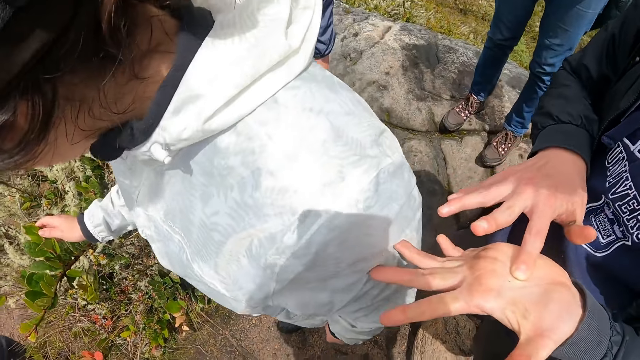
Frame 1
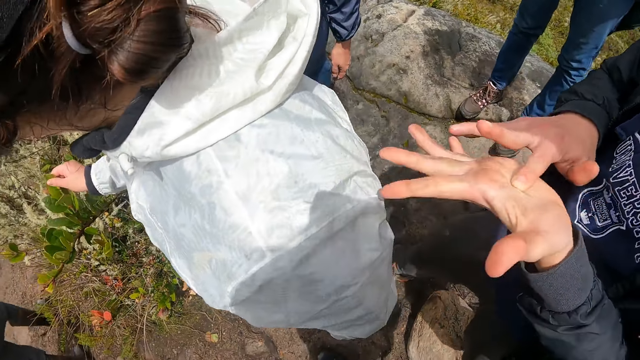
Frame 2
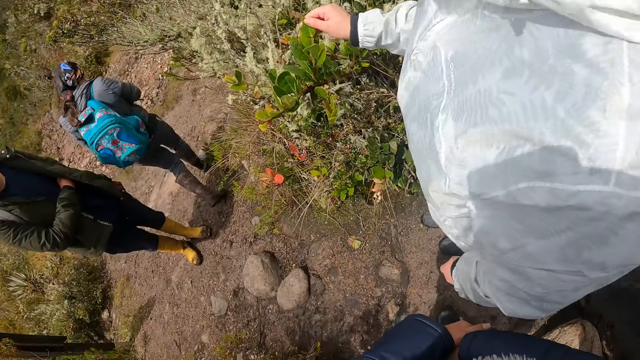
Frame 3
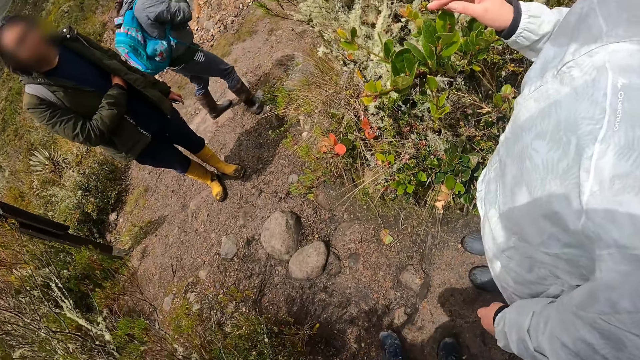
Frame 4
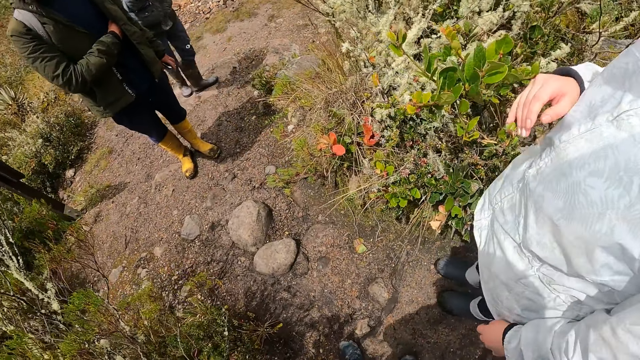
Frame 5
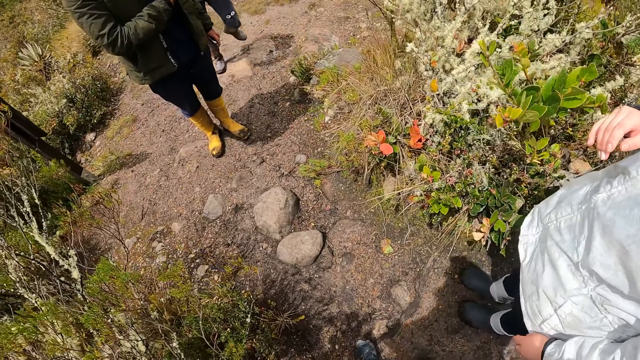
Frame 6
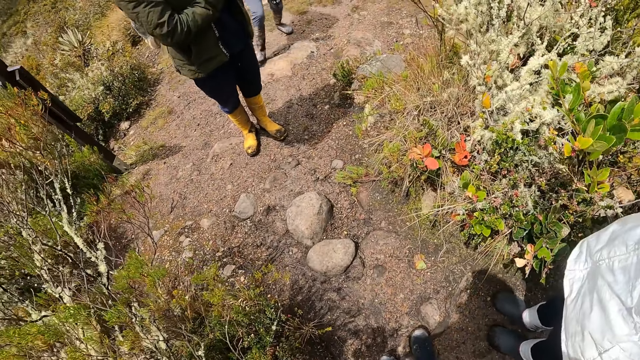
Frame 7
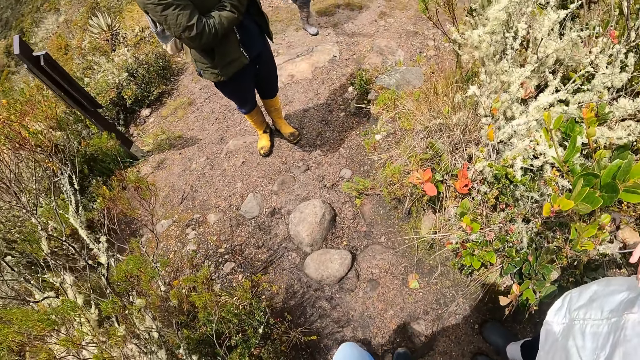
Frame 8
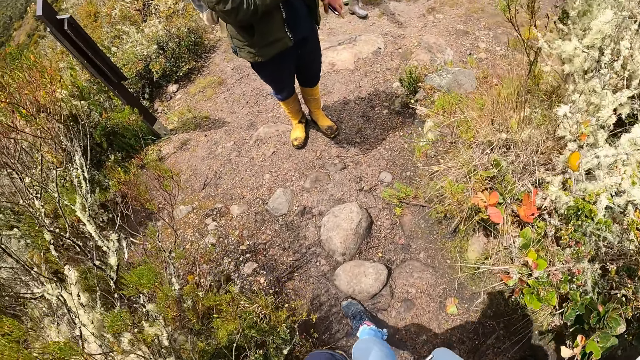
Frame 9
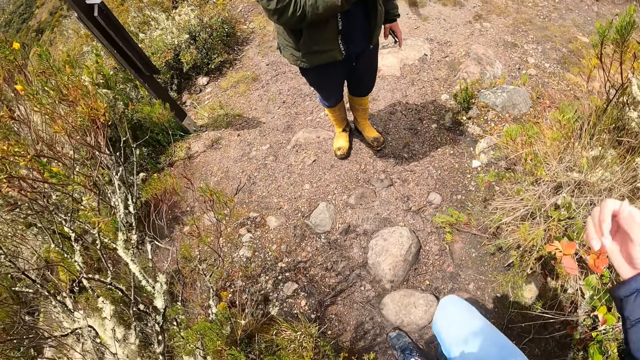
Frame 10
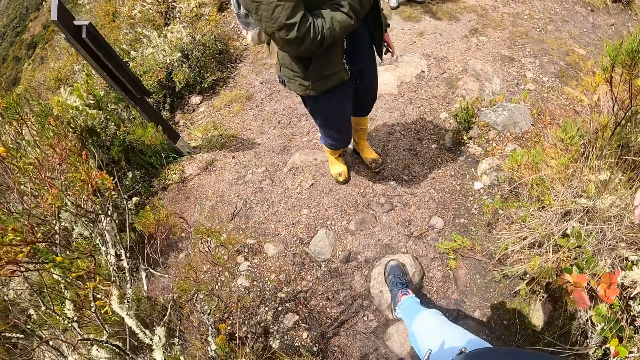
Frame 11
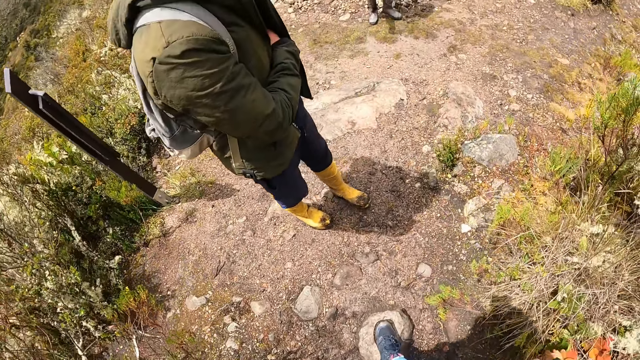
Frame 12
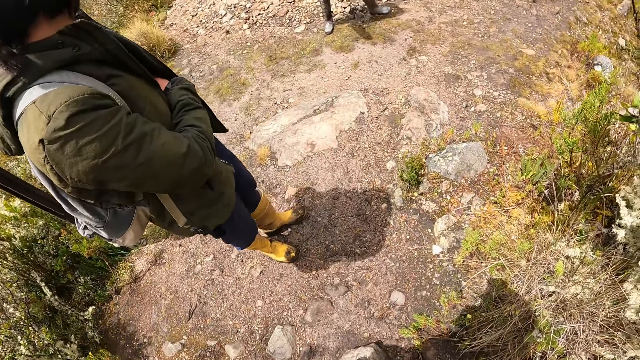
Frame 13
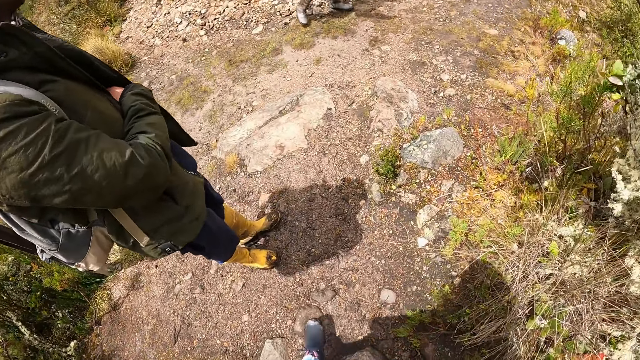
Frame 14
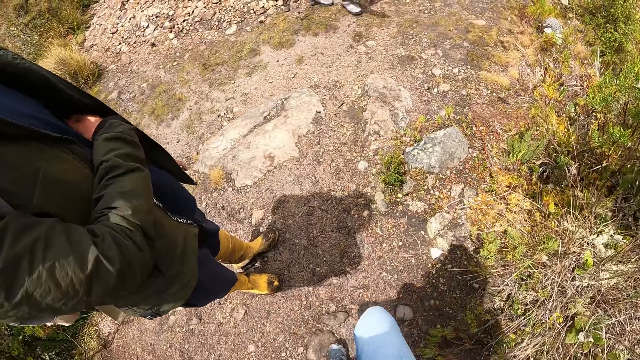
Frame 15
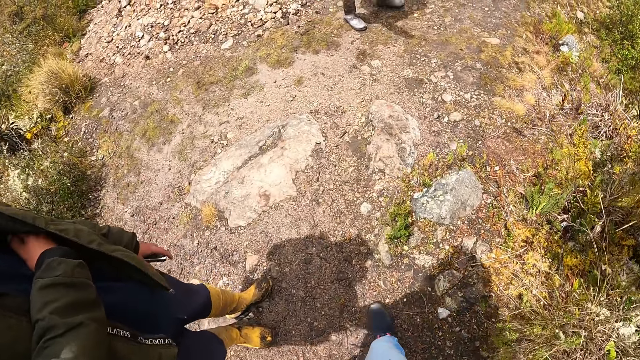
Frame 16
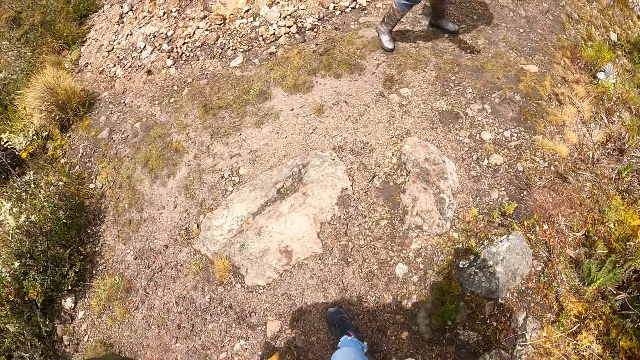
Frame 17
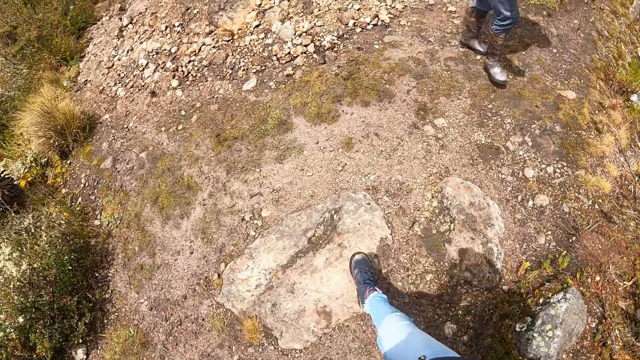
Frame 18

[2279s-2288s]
A woman touches the plant with her right hand. Another woman walks behind a man. The camera wearer walks towards the other woman. They follow the other woman to the plant.

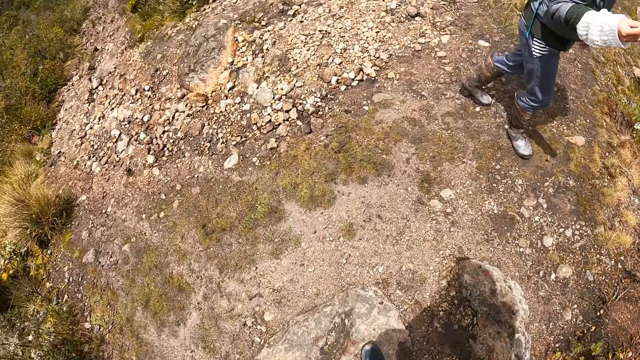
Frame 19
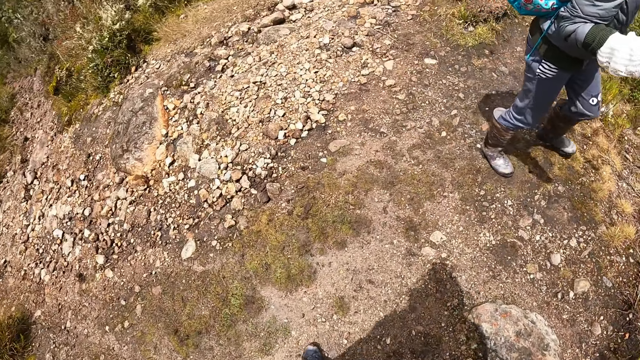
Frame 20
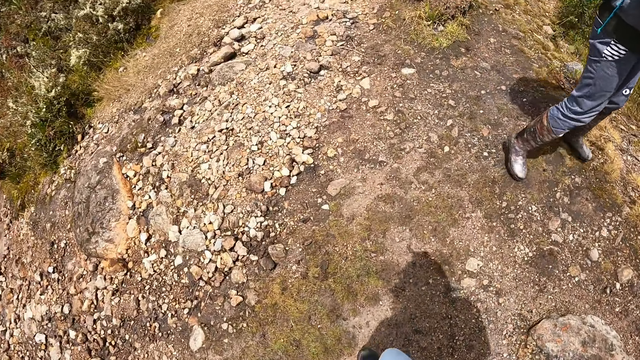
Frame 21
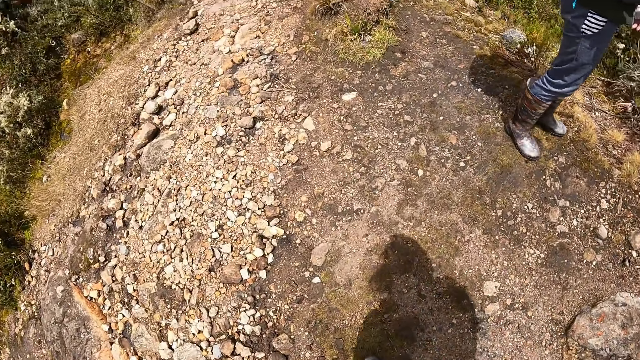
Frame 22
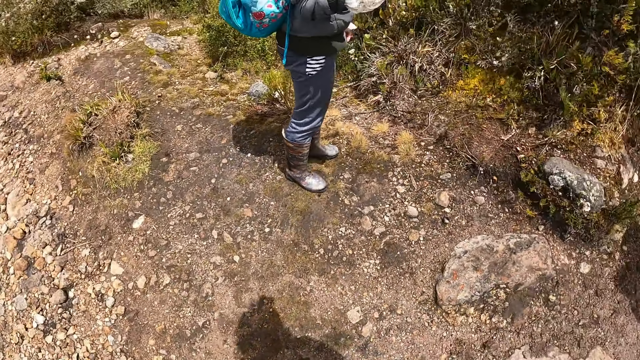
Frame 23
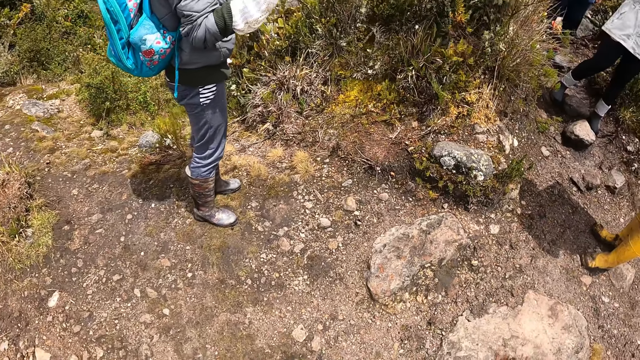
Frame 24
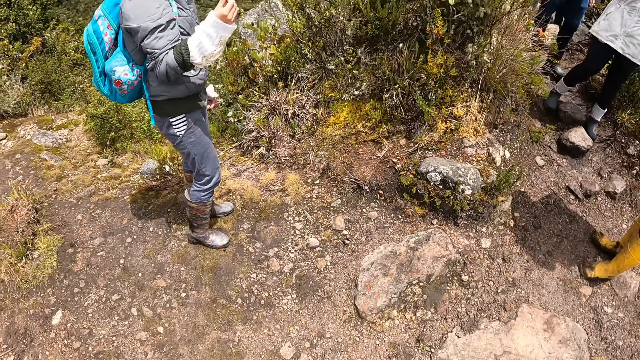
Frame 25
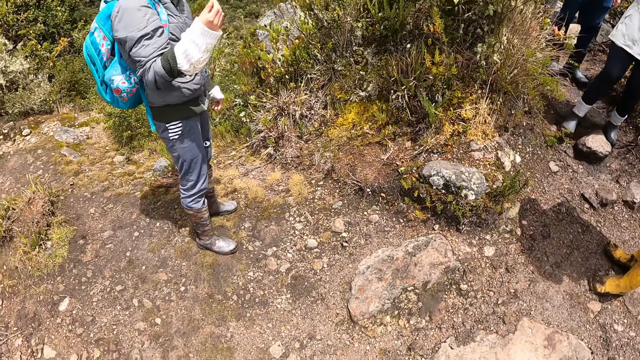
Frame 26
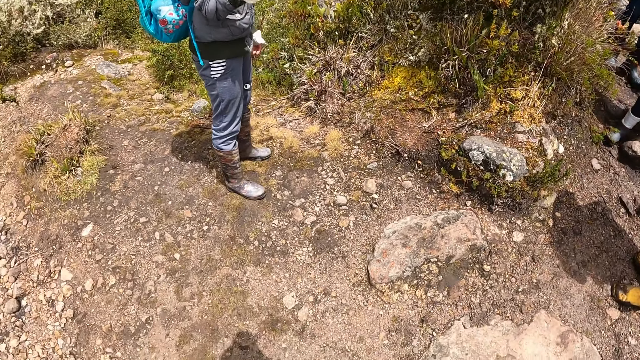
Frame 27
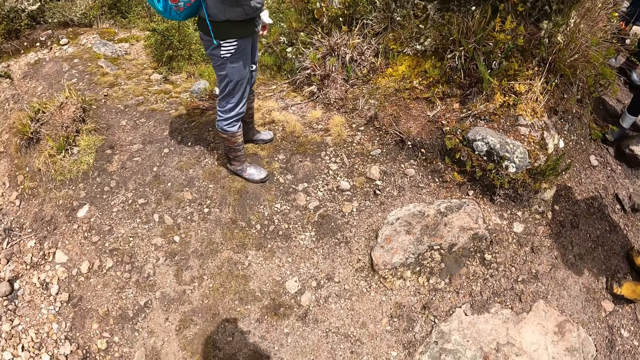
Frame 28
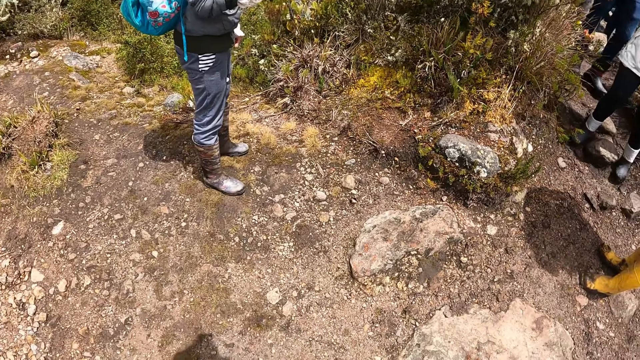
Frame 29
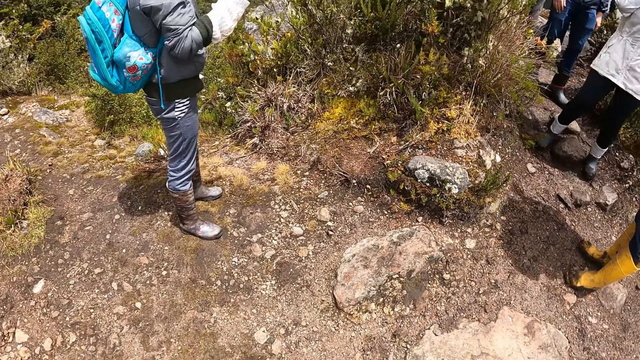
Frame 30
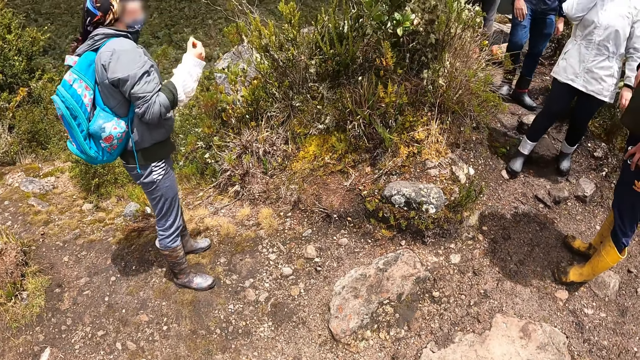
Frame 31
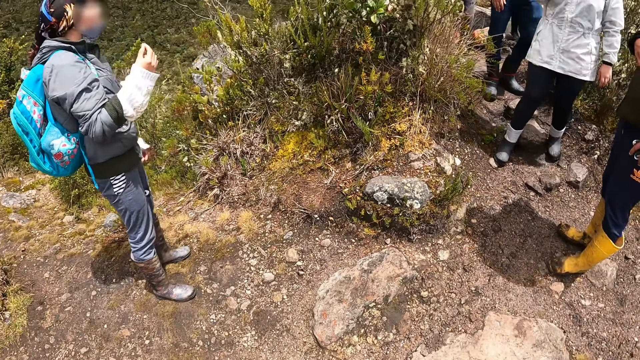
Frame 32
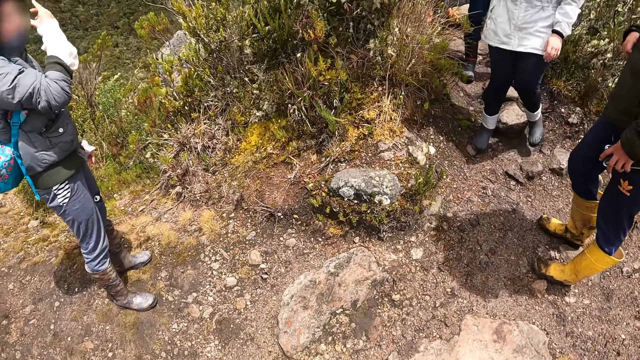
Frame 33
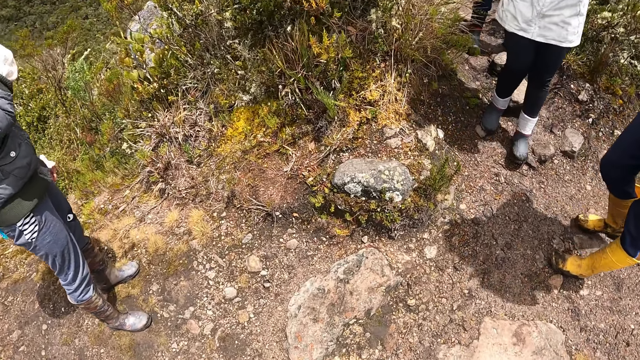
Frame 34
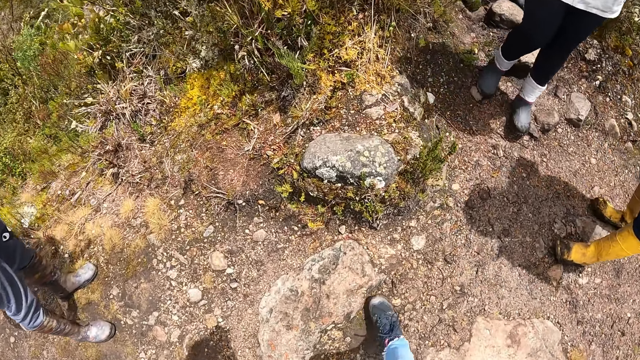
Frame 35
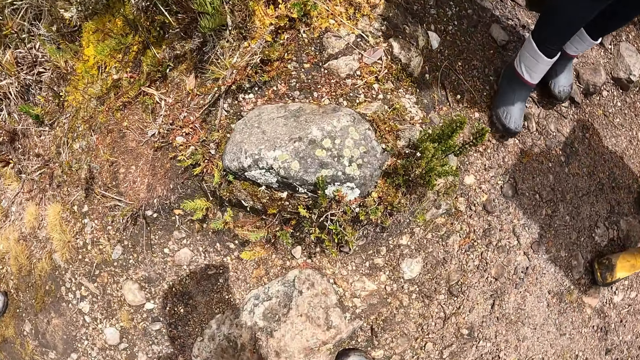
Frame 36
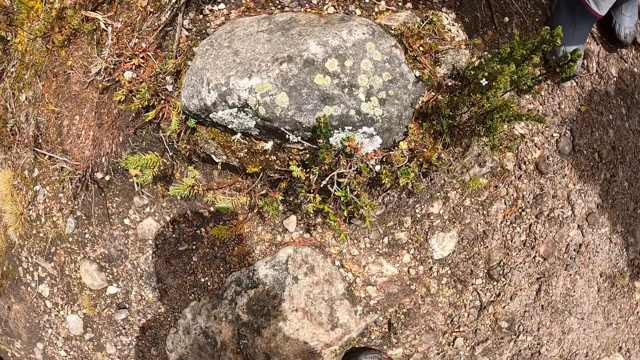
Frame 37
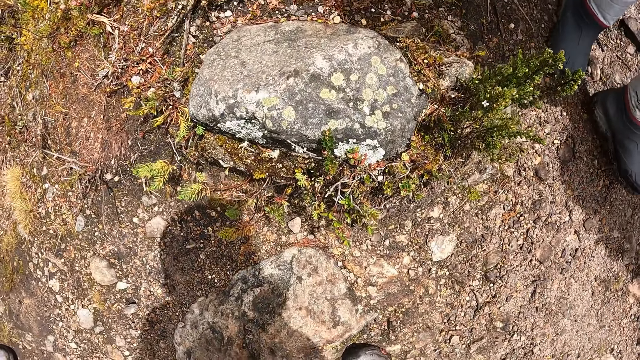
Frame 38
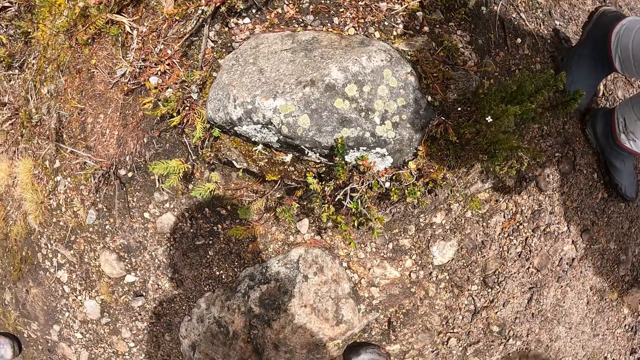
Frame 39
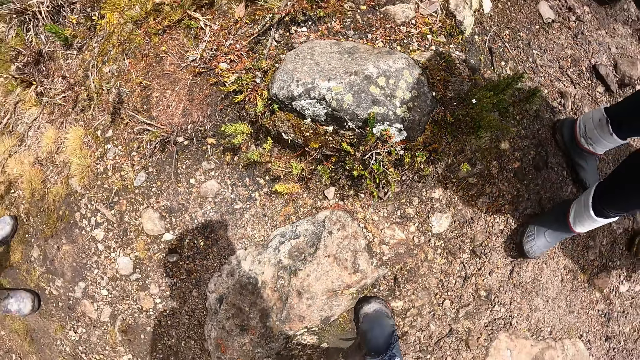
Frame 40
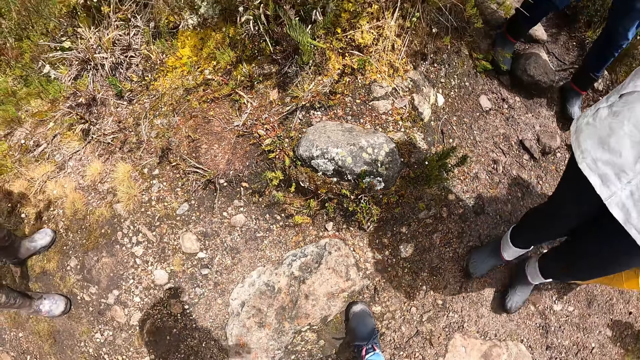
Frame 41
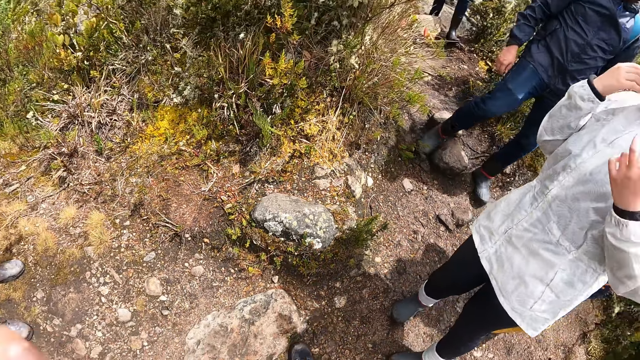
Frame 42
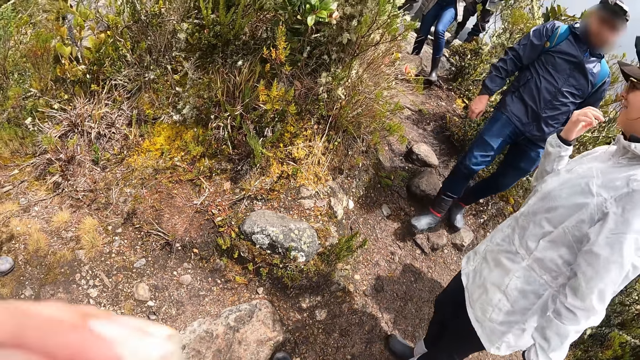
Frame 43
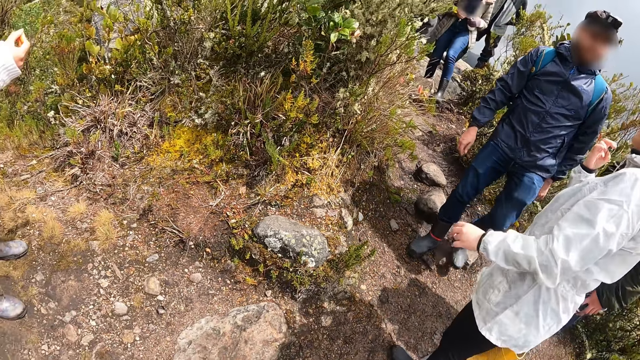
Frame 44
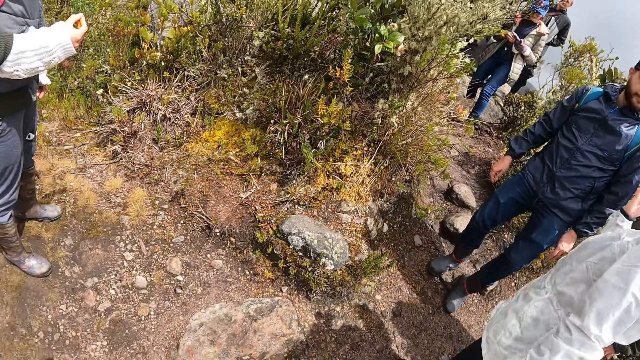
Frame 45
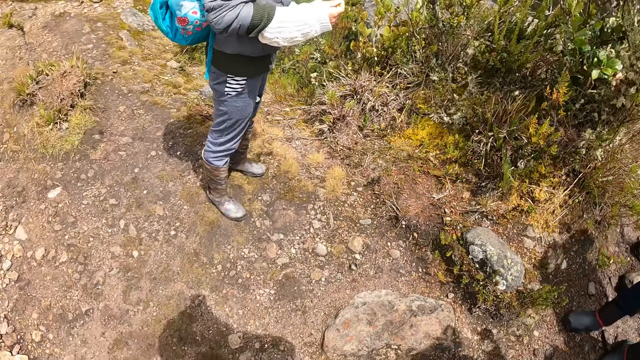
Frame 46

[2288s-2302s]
The camera wearer looks at the ground. A woman scratches her face with her right hand. The camera wearer bends down. They move a hand.
